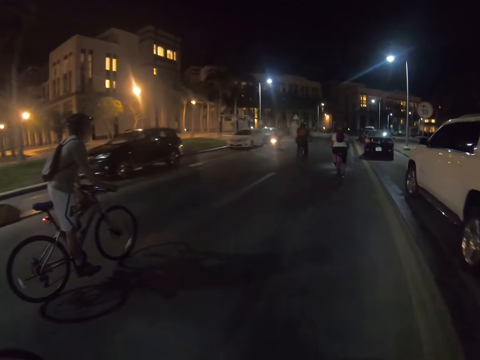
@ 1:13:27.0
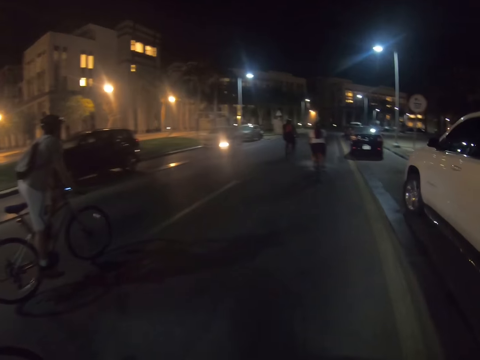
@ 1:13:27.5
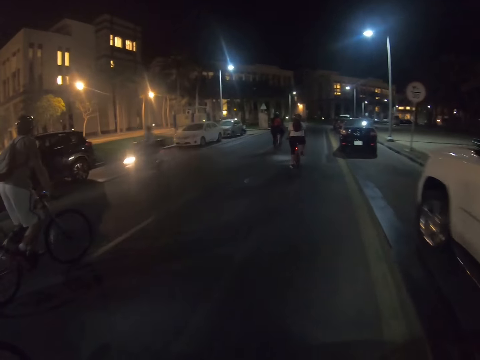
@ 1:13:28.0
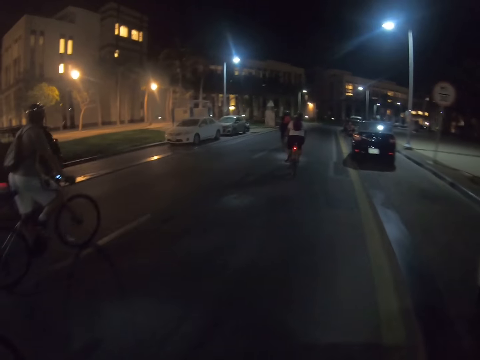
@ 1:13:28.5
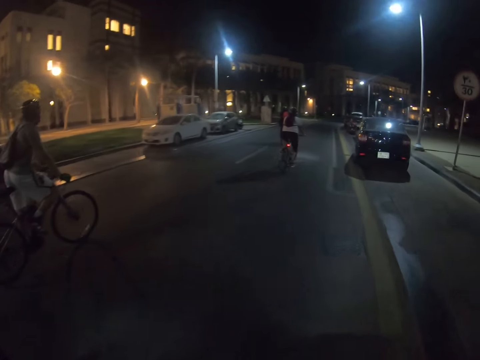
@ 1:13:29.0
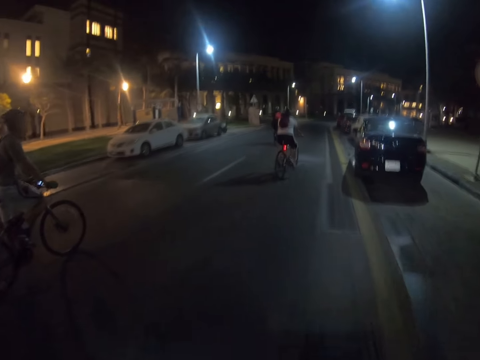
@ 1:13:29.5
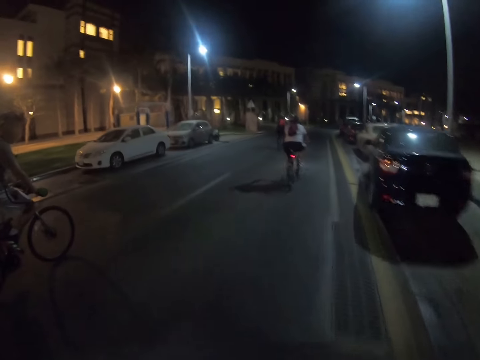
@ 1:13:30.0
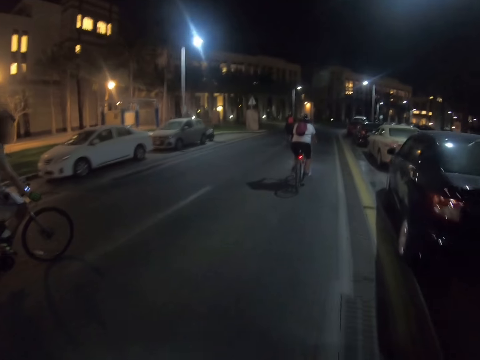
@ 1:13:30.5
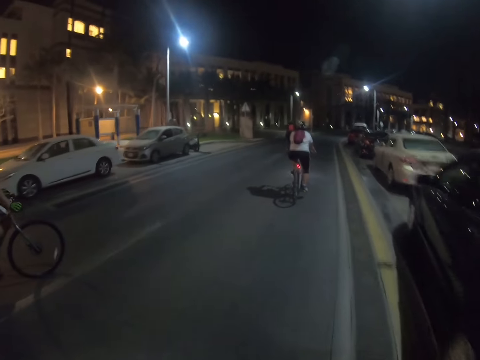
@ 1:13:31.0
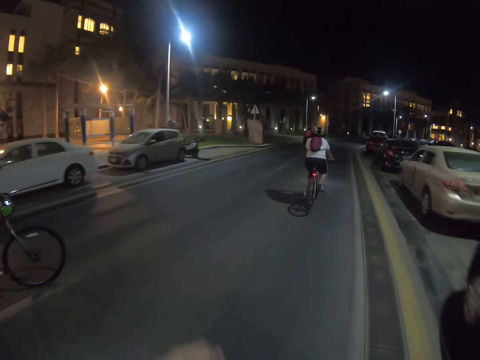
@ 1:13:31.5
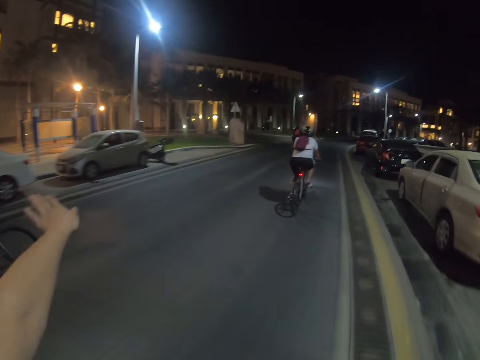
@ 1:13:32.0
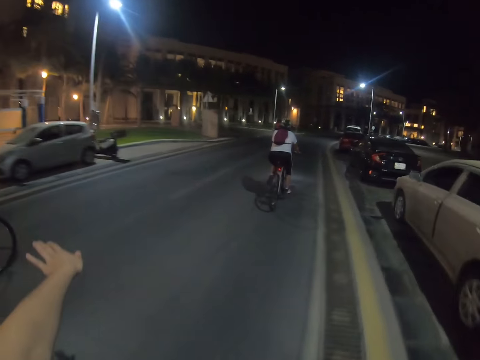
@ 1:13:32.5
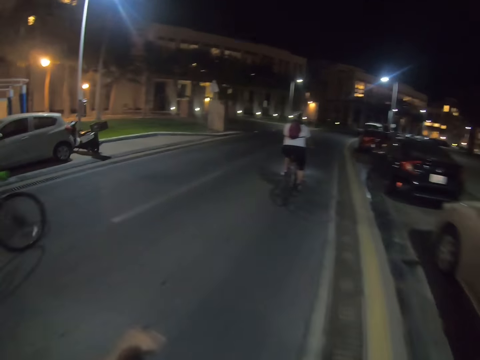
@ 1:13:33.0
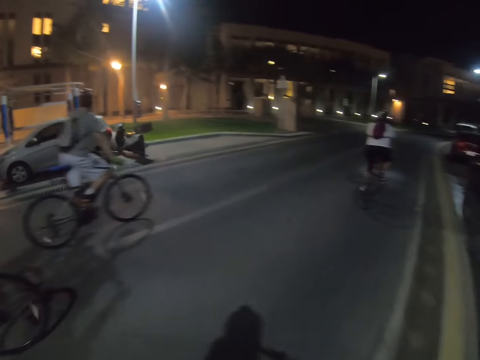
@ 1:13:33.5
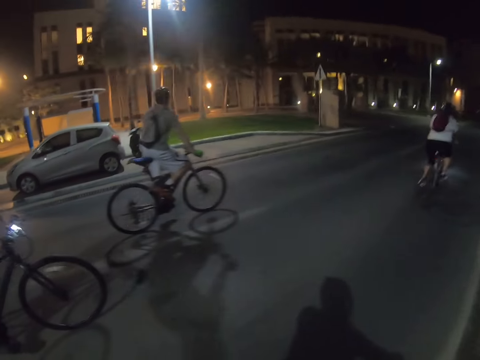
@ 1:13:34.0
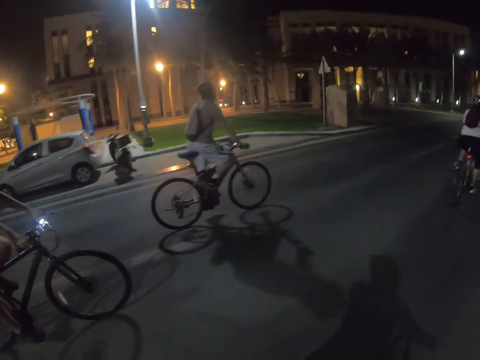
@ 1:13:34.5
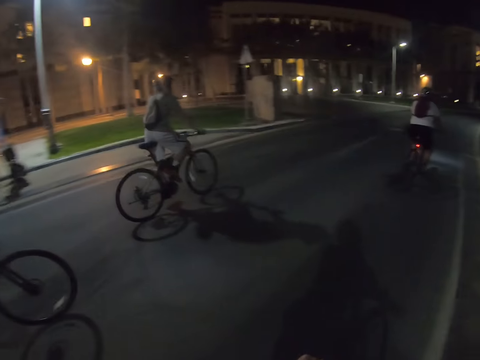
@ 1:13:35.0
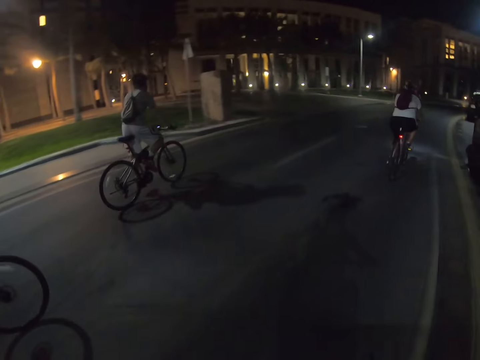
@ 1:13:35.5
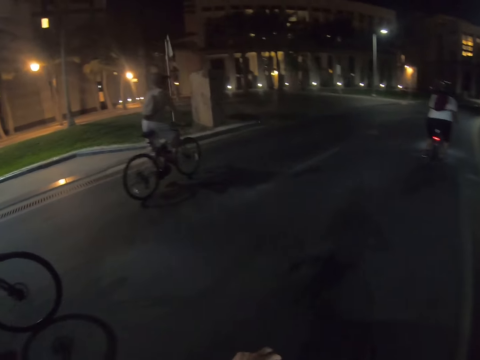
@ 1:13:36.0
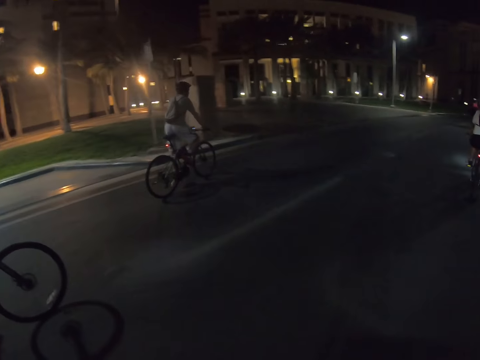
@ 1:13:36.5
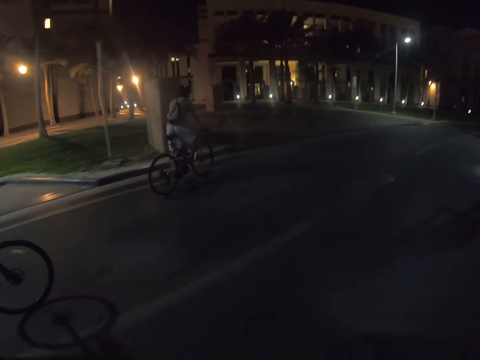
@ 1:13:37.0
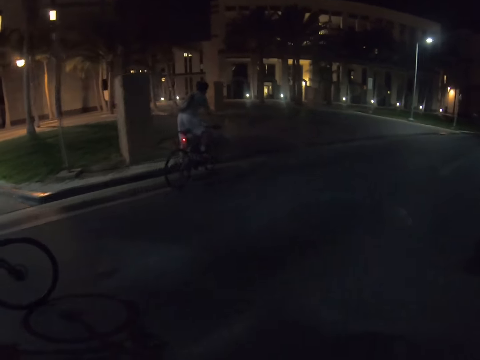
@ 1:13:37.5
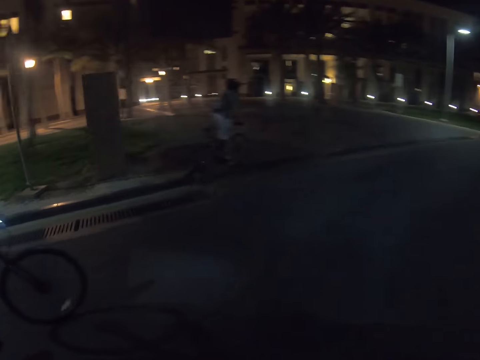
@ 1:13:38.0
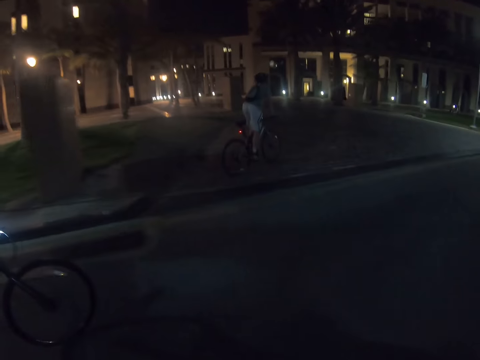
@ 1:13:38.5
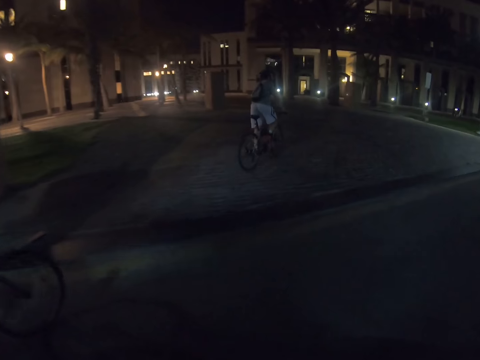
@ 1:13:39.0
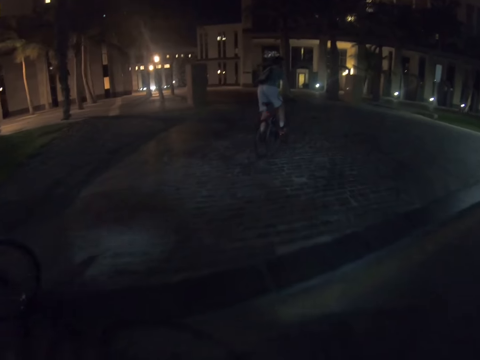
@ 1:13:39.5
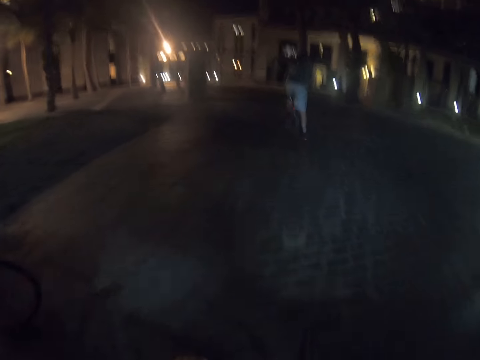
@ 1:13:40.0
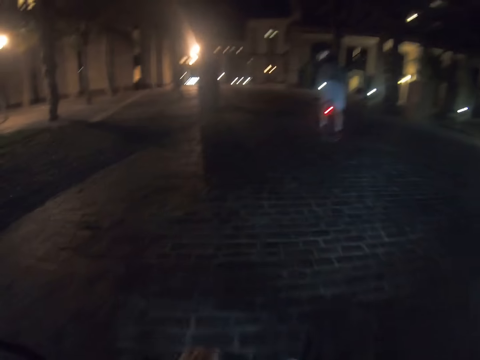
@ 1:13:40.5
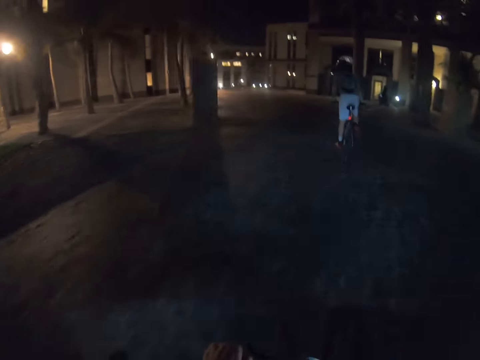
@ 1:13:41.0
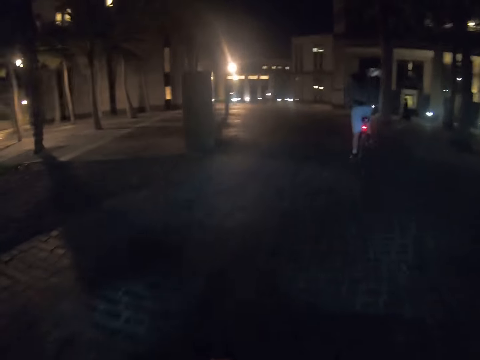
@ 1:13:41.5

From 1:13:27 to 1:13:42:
The camera wearer holds a hand in the air. They ride a bicycle on the road.

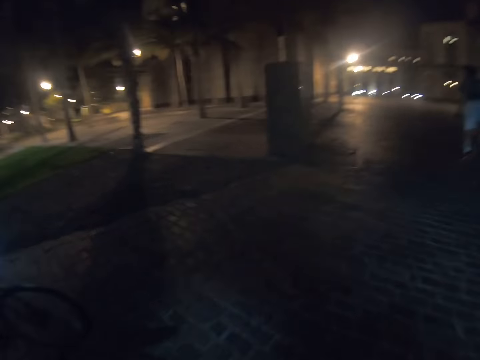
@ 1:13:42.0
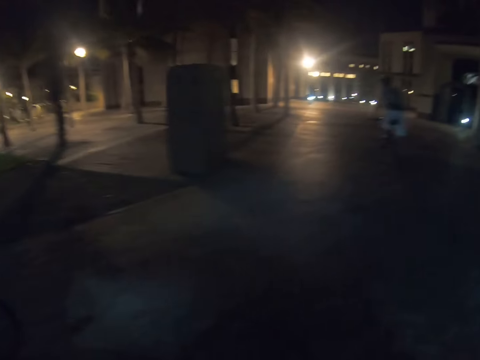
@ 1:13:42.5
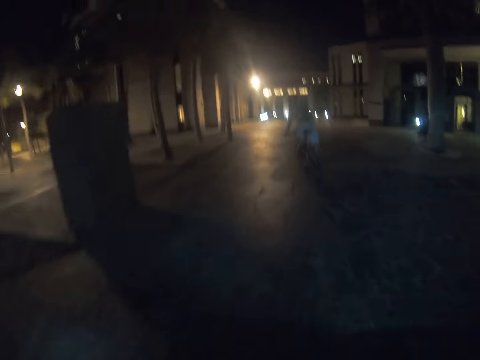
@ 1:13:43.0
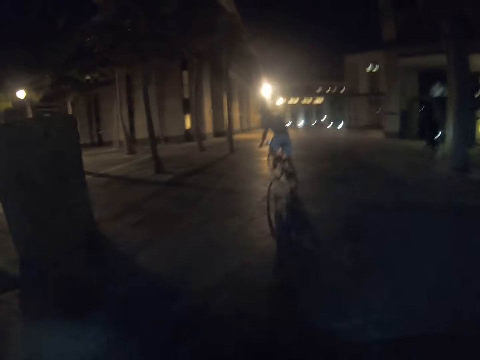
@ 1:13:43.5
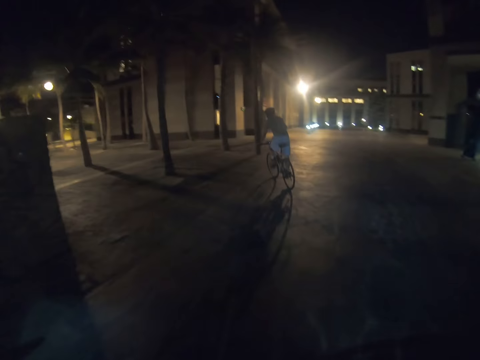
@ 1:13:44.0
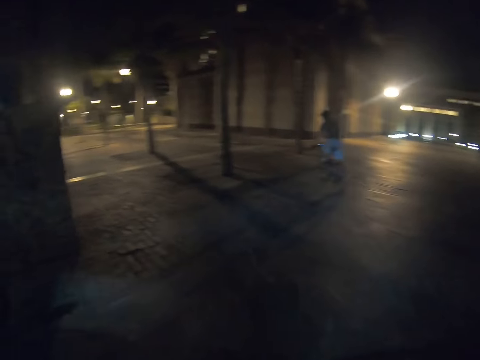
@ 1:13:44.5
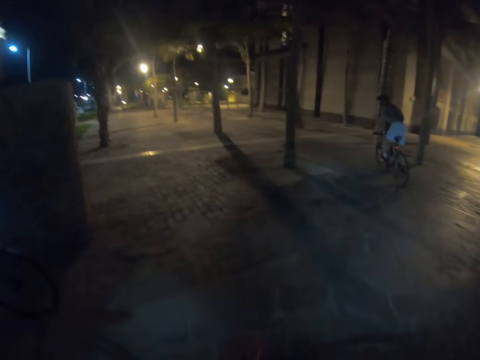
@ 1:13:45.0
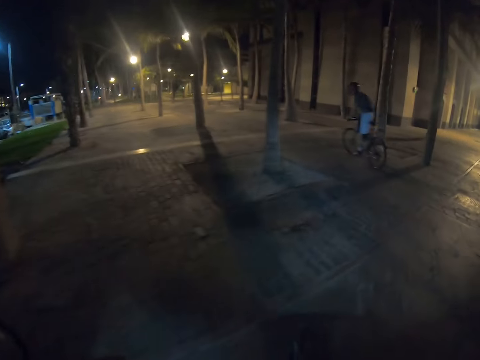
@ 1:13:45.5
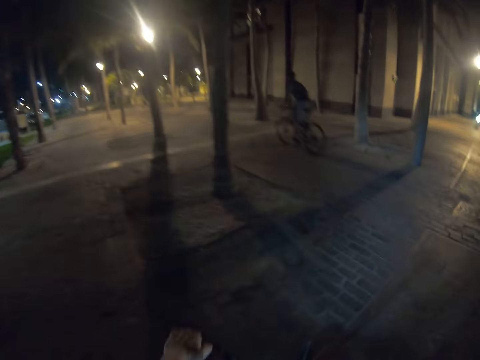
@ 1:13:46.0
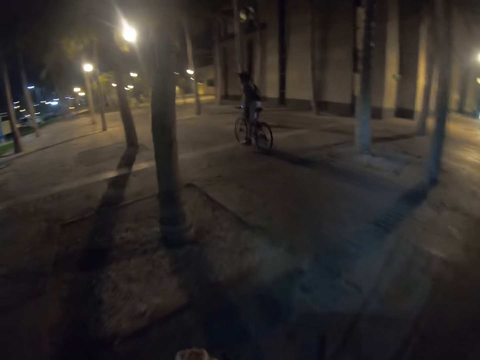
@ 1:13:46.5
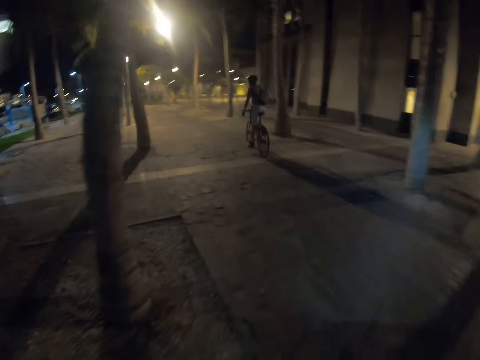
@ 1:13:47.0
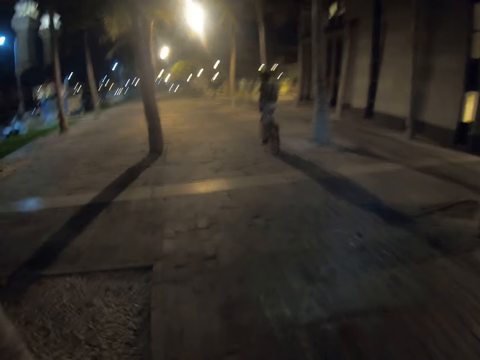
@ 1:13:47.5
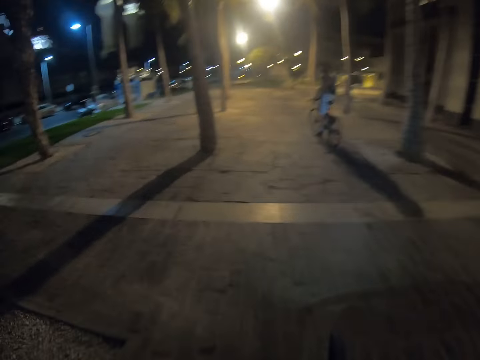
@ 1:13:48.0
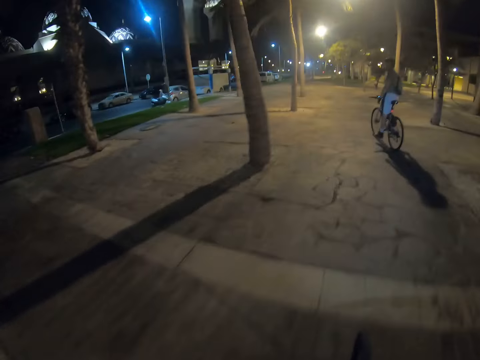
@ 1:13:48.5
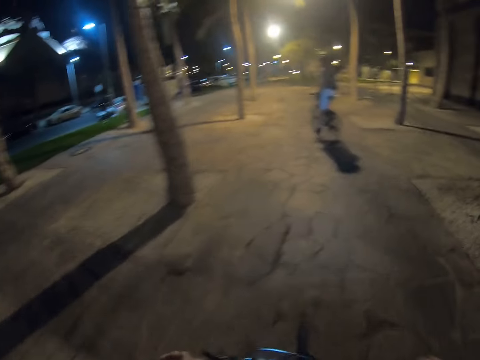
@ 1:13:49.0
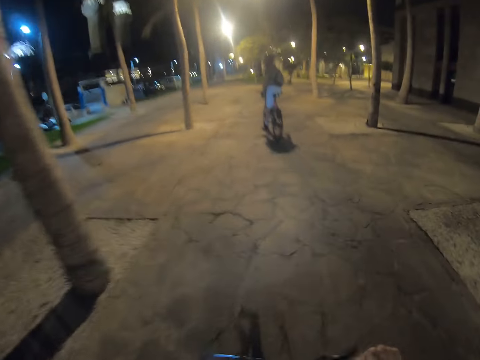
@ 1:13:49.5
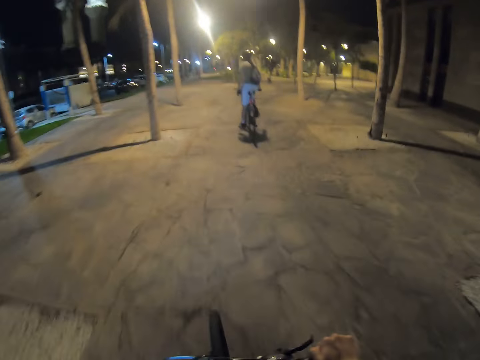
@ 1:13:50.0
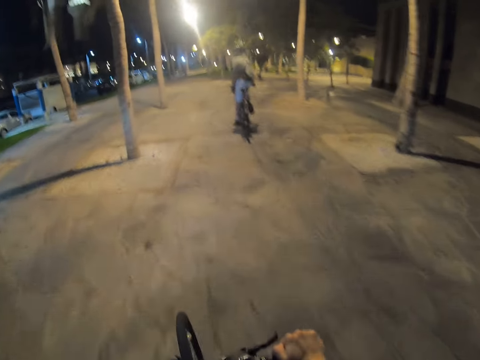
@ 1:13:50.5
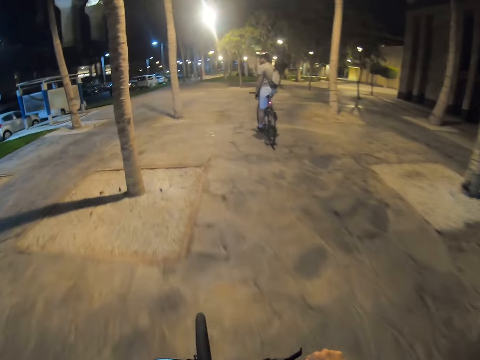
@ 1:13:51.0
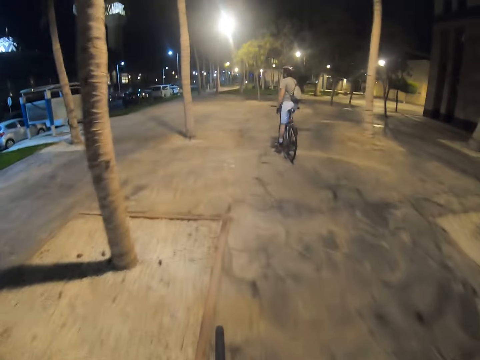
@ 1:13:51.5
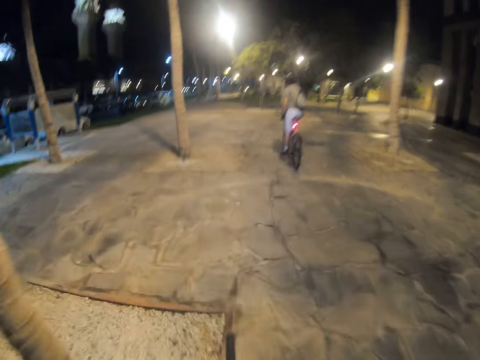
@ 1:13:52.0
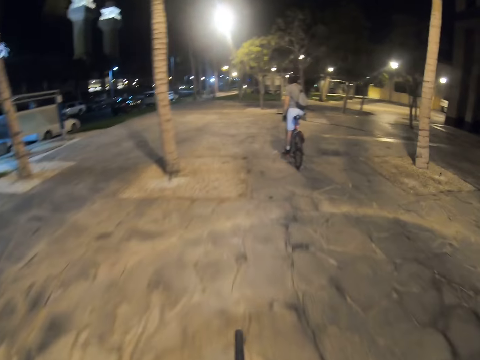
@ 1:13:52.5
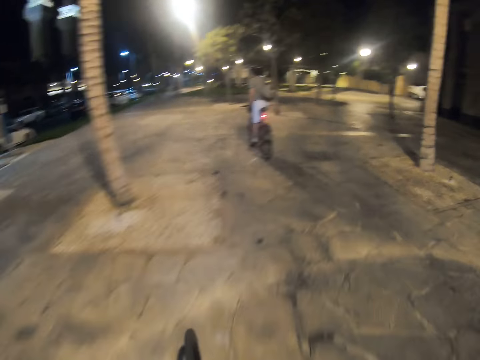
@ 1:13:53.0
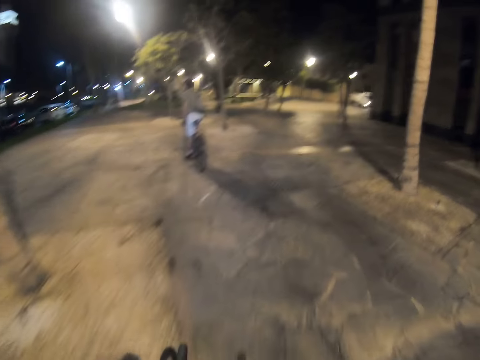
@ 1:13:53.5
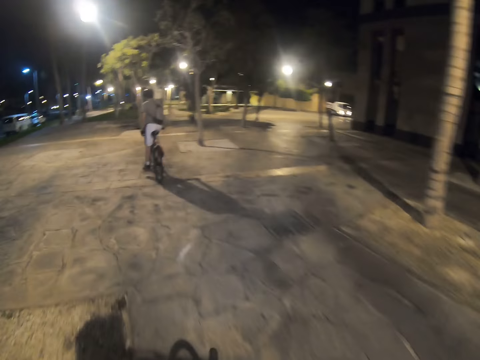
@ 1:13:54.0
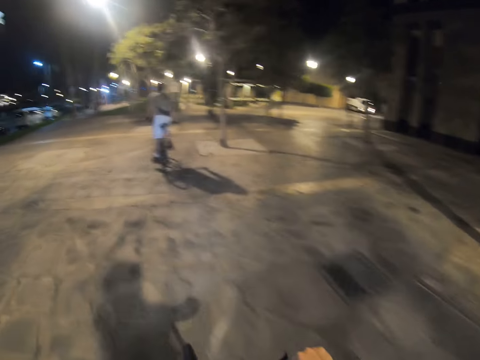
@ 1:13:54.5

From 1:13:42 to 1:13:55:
A person looks behind, and looks behind again. The camera wearer and four other people make a turn as they slow down. The person looks behind again.
